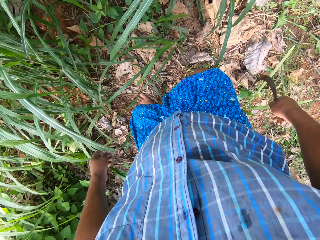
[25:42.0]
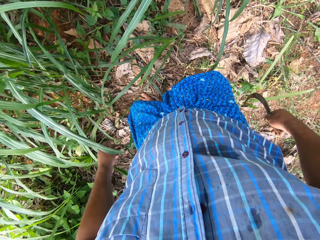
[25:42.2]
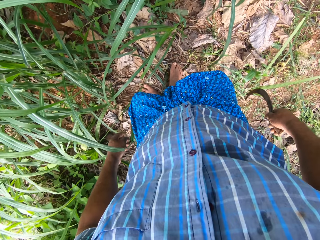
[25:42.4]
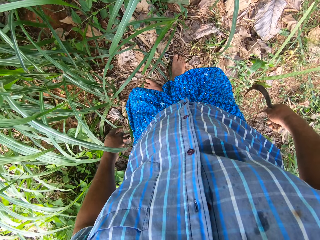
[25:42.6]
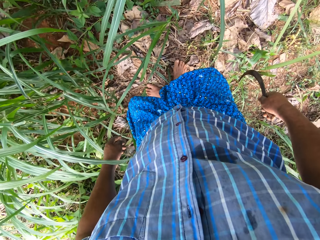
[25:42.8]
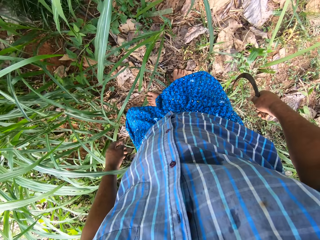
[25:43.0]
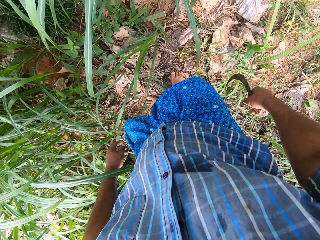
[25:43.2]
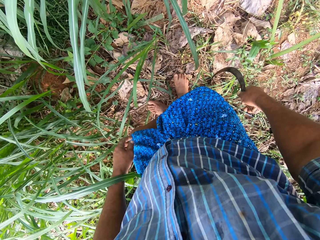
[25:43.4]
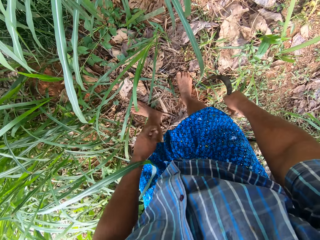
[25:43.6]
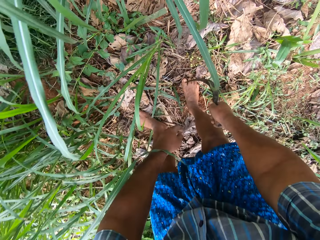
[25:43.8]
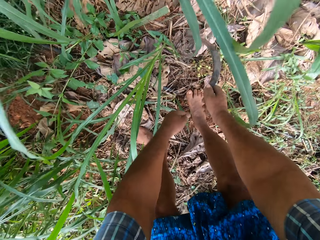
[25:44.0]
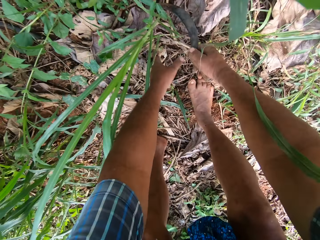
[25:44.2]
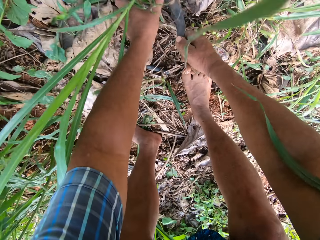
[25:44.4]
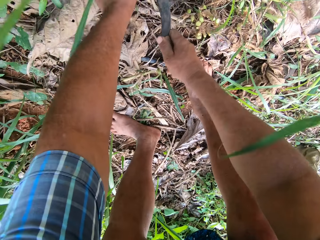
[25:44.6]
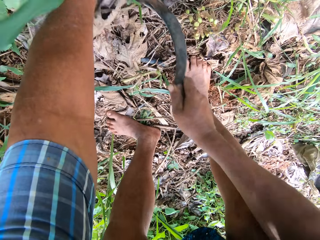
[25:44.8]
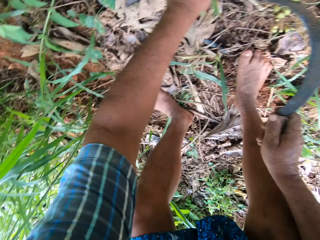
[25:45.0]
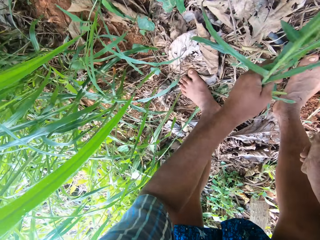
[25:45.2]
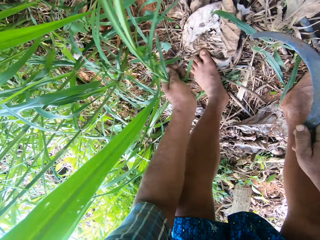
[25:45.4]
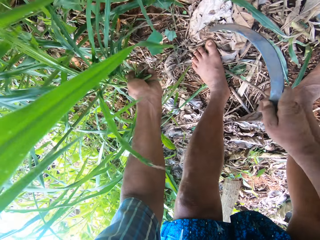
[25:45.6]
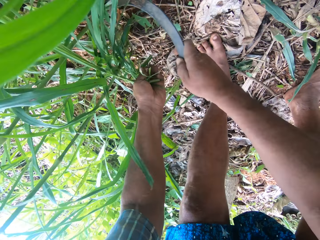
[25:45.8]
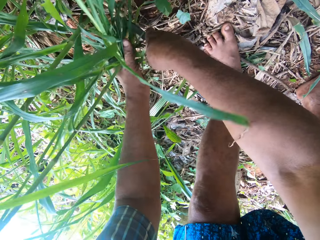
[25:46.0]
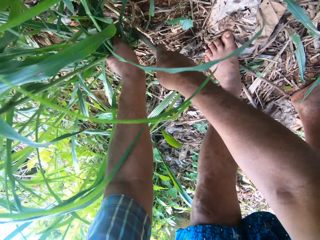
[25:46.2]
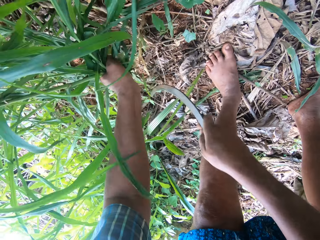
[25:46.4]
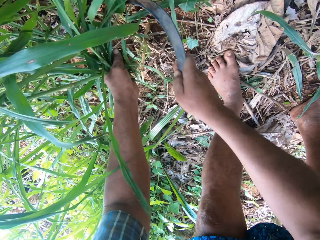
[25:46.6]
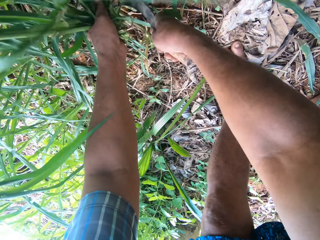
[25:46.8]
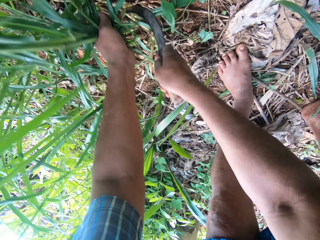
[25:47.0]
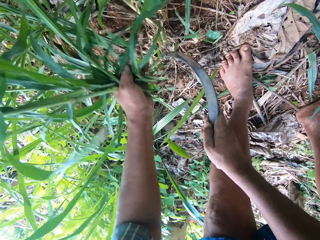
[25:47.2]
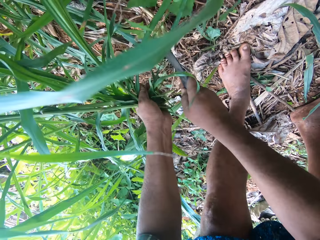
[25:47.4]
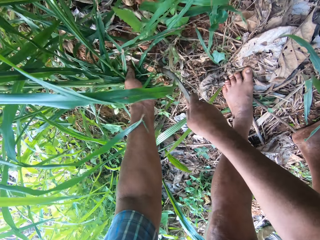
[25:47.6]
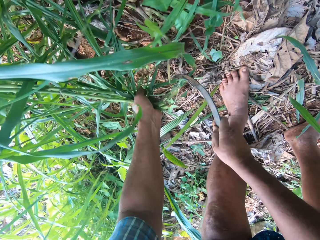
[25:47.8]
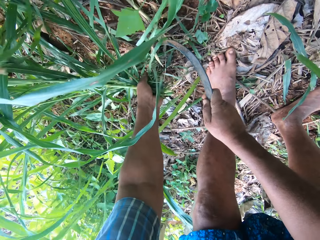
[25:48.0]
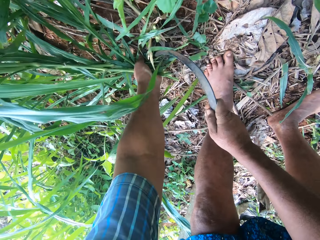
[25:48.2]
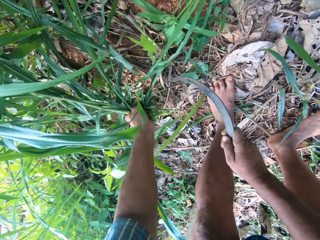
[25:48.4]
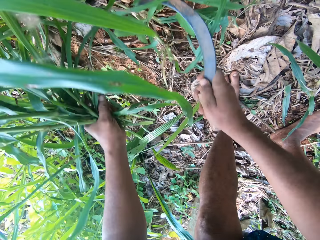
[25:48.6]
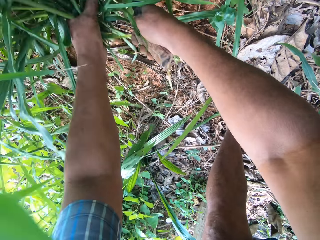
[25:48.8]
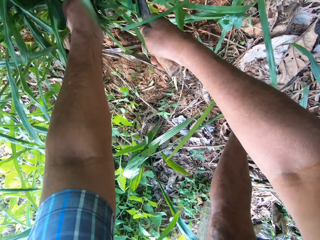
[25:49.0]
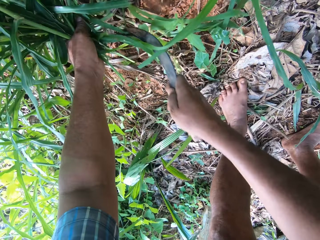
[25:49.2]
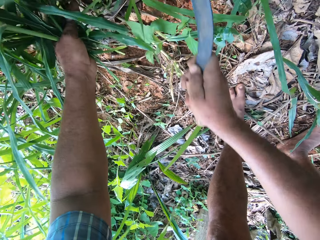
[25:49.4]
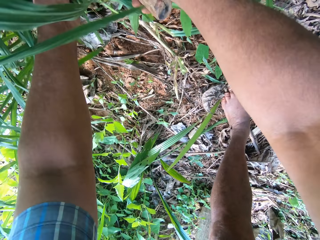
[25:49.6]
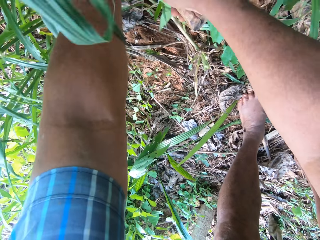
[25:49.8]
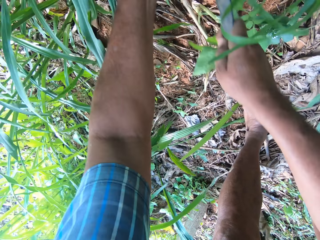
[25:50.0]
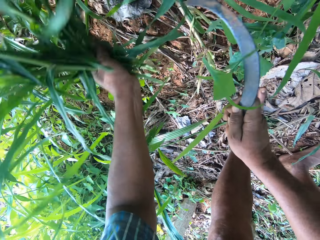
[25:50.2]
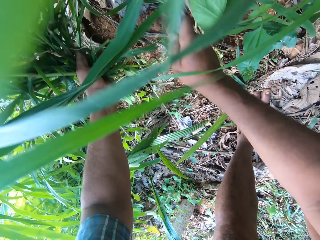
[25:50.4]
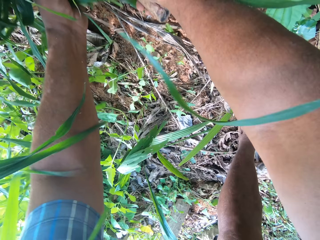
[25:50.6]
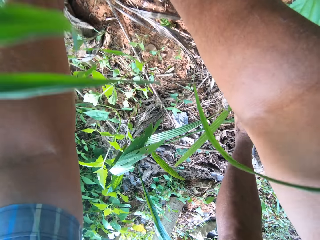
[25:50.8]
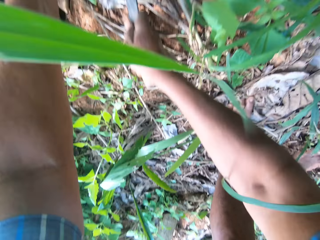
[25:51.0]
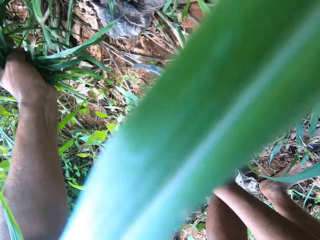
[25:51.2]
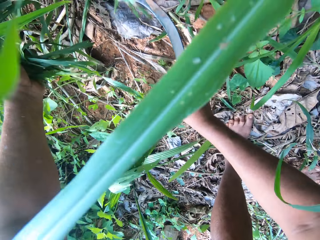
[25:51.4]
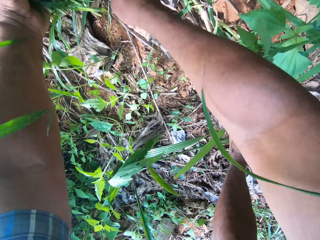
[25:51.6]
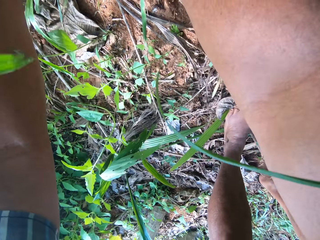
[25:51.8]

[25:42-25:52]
The camera wearer cuts the napier grass with the sickle in his right hand. He holds the napier grass with his left hand. He cuts the napier grass again.

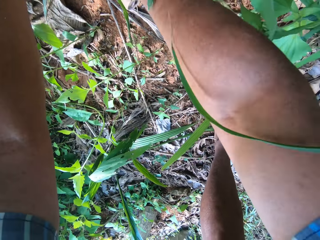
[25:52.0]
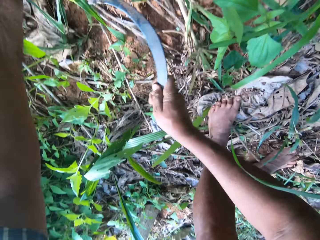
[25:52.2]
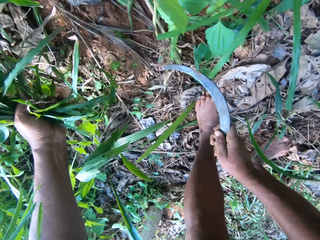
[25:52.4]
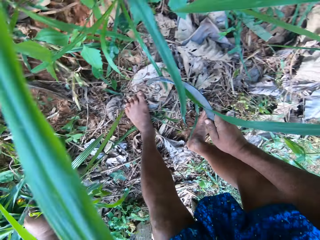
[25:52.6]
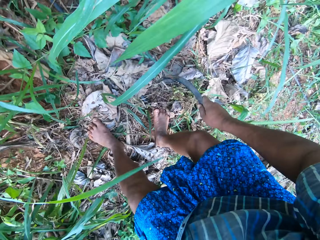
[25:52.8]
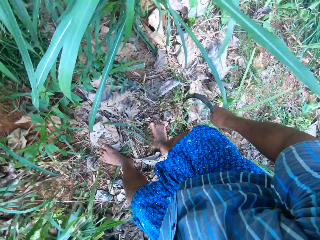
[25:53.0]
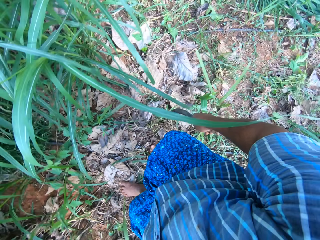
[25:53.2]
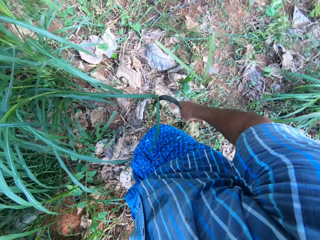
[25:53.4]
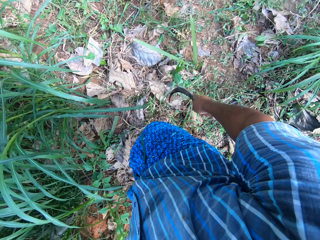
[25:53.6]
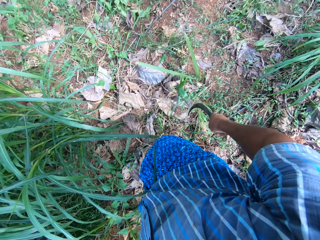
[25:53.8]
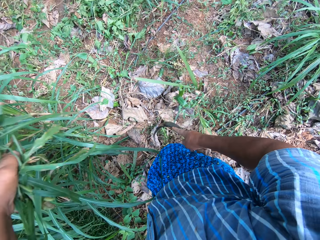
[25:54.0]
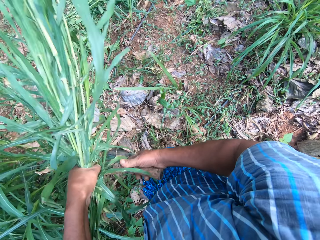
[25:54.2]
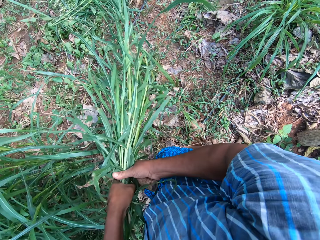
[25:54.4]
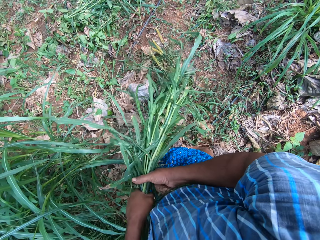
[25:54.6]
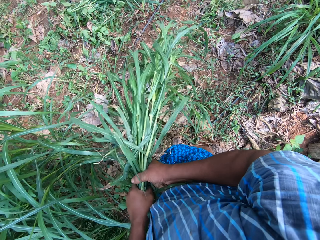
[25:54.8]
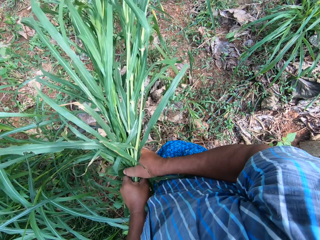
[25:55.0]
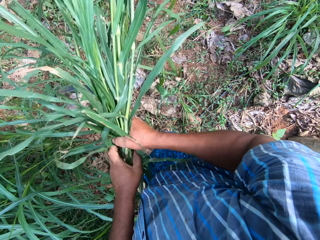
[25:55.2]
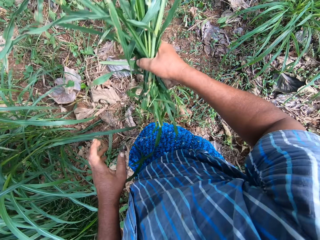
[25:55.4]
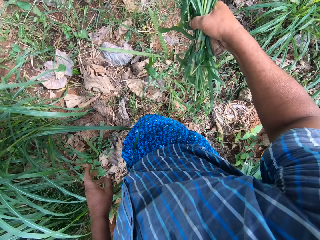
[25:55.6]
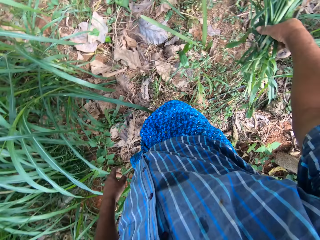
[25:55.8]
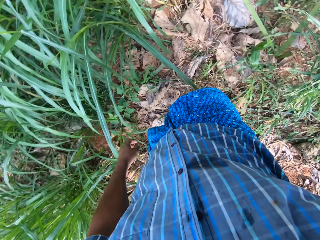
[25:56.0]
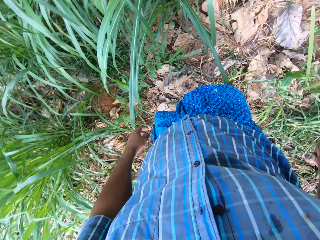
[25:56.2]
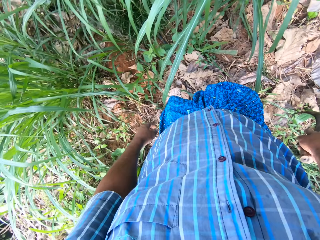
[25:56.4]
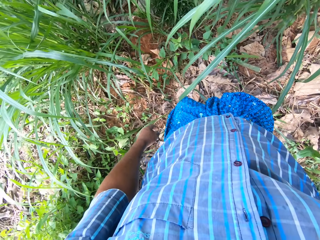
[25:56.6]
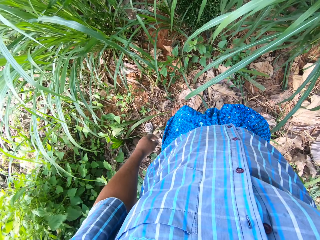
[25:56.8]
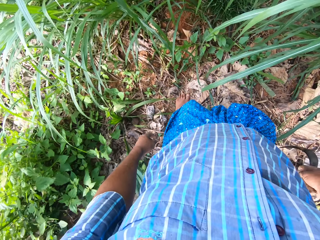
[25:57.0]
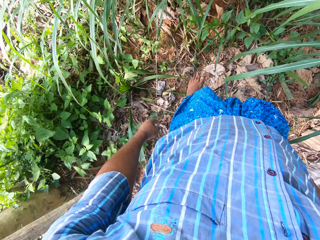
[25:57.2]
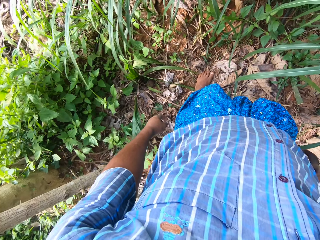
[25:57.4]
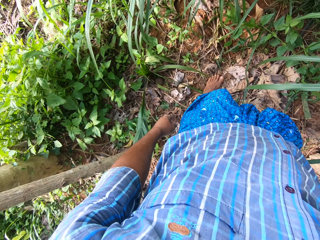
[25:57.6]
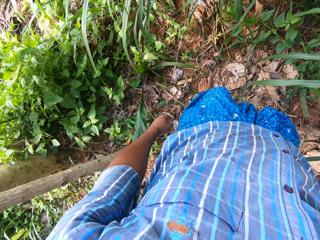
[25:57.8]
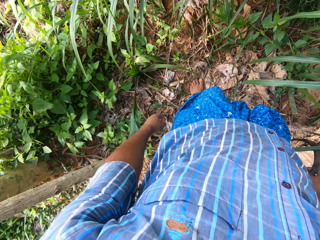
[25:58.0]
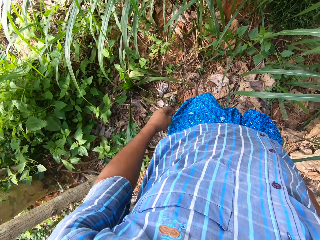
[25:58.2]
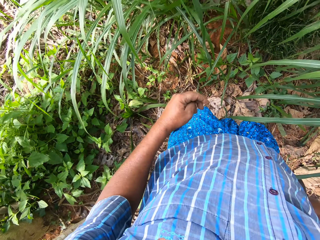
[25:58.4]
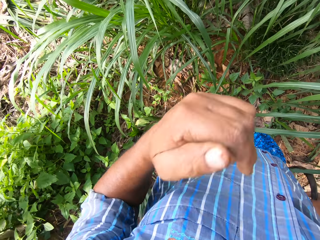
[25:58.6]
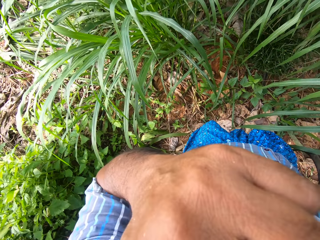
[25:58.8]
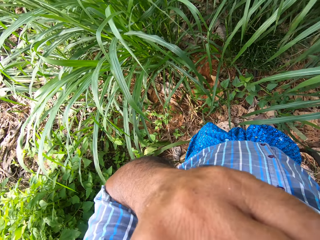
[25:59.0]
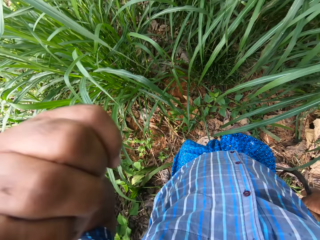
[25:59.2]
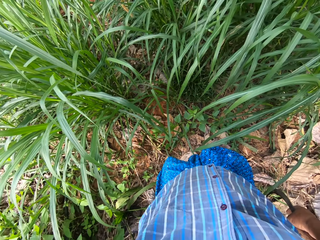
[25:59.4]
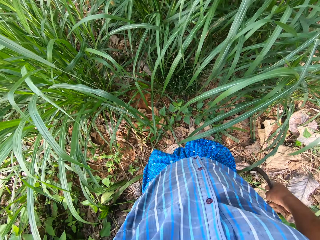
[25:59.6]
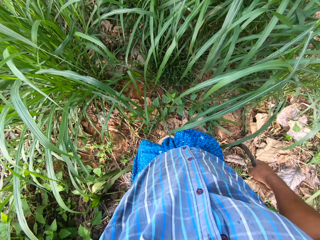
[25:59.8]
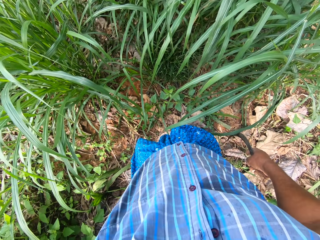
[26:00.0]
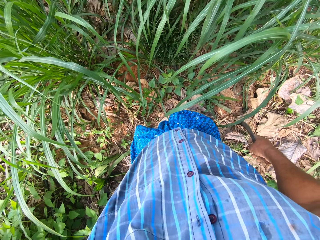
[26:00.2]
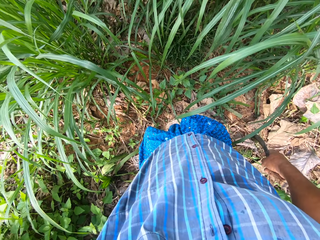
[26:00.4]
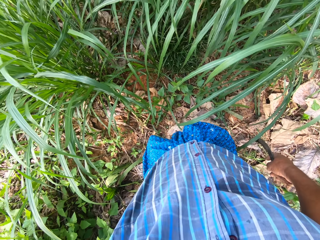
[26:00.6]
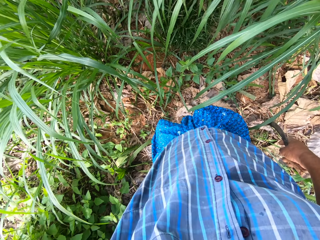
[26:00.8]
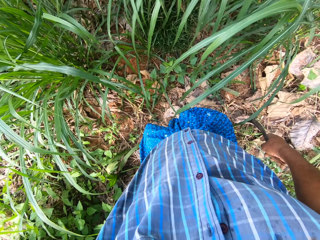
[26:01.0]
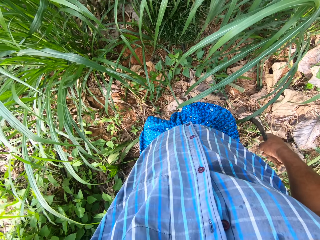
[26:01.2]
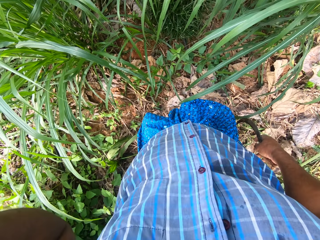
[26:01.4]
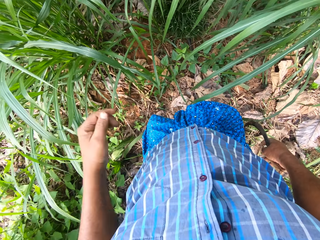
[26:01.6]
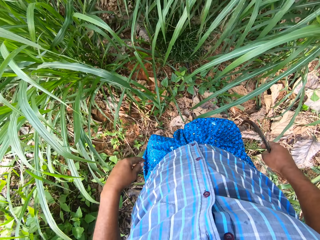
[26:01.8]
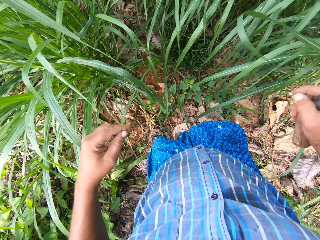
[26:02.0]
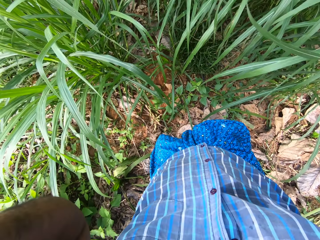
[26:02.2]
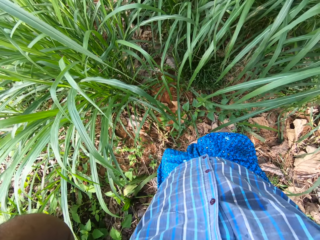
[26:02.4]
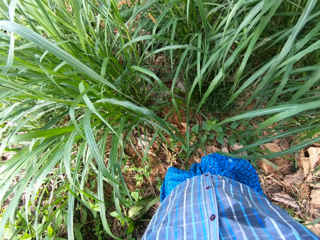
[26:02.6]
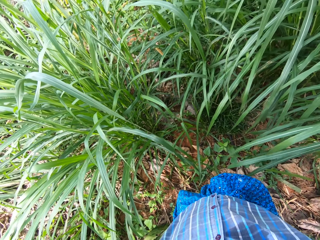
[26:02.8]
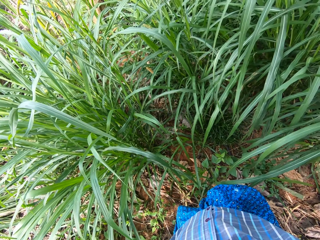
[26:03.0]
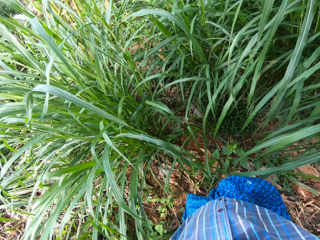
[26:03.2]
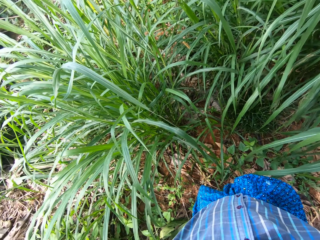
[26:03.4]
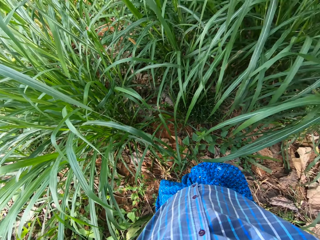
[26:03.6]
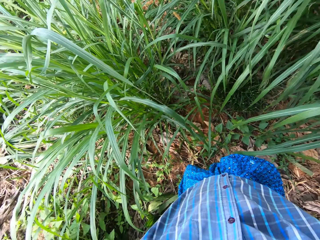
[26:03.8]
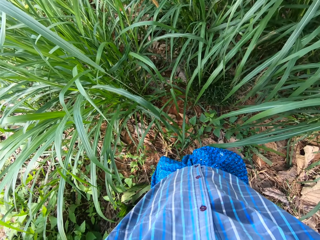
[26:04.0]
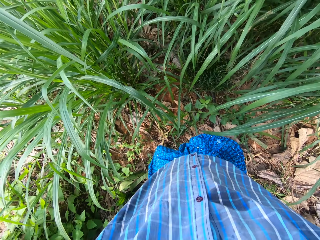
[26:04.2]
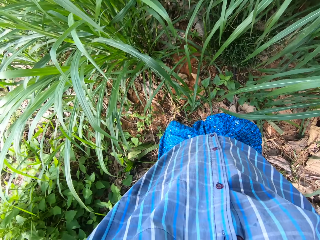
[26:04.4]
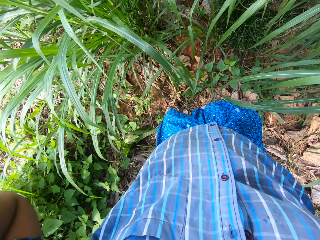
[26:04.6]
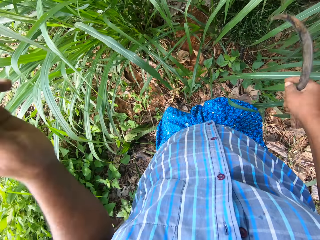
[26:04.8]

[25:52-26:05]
The camera wearer looks around. He holds the napier grass with his right hand. He moves the grass in his left hand to his right hand. He drops the grass in his right hand on the ground. He adjusts the camera.
